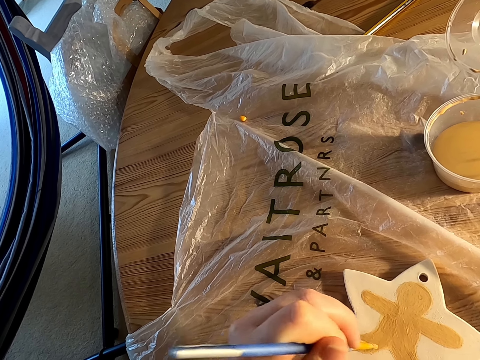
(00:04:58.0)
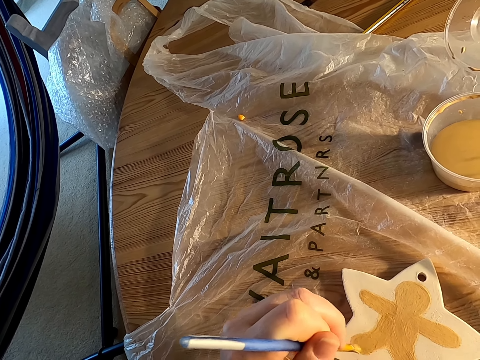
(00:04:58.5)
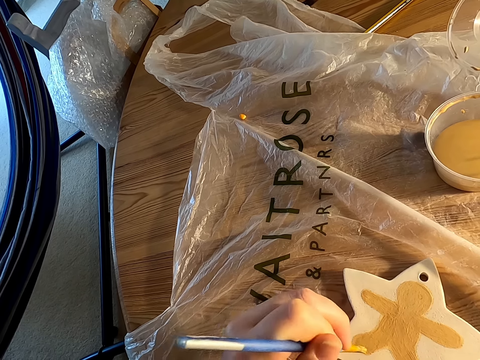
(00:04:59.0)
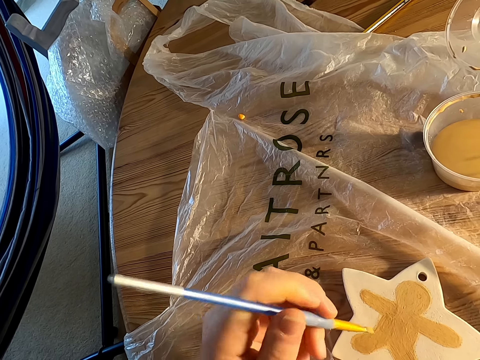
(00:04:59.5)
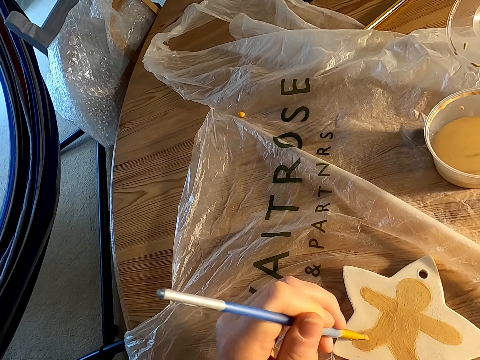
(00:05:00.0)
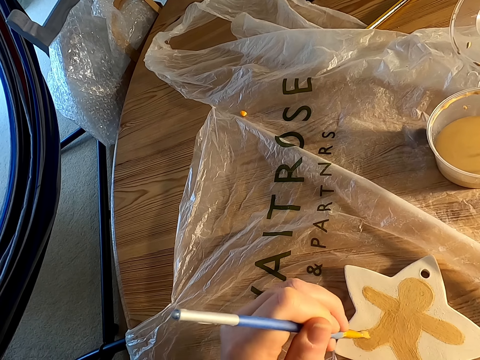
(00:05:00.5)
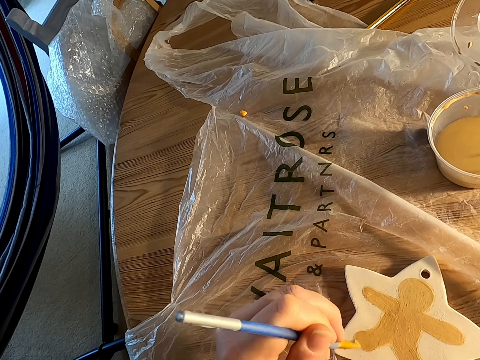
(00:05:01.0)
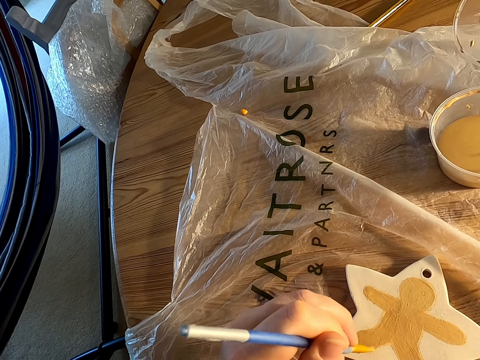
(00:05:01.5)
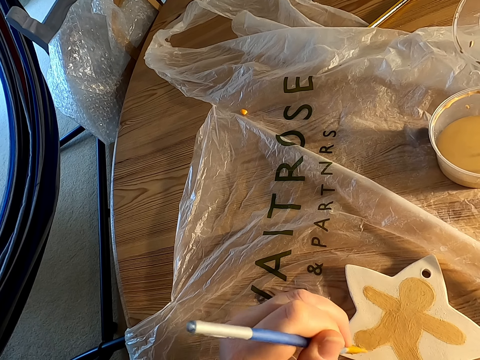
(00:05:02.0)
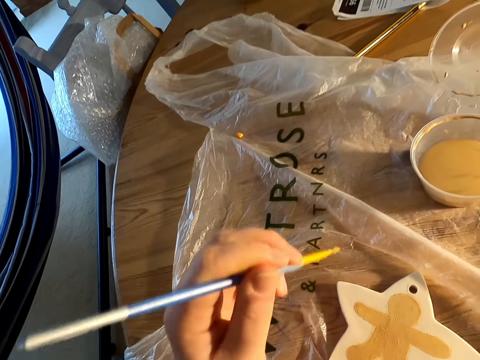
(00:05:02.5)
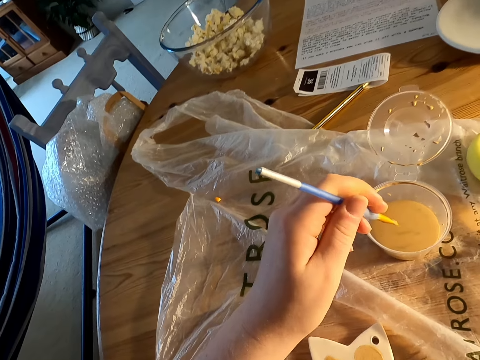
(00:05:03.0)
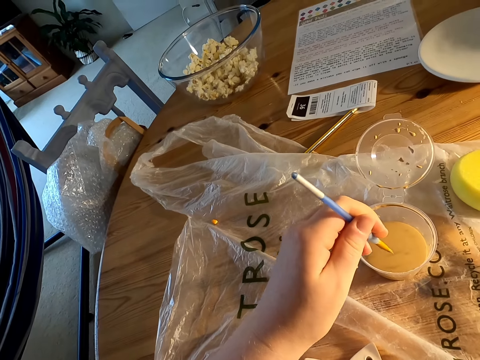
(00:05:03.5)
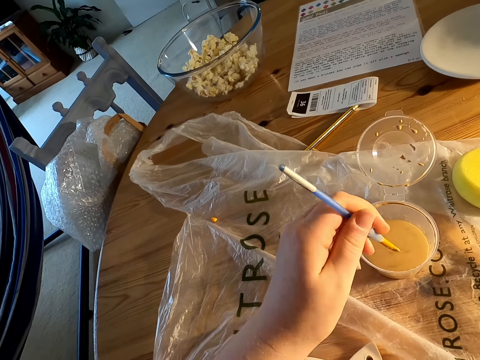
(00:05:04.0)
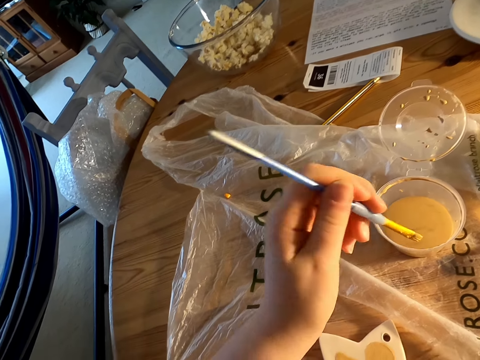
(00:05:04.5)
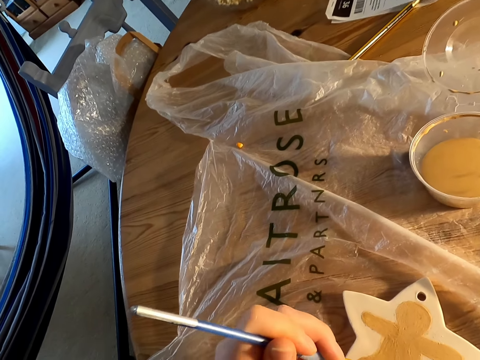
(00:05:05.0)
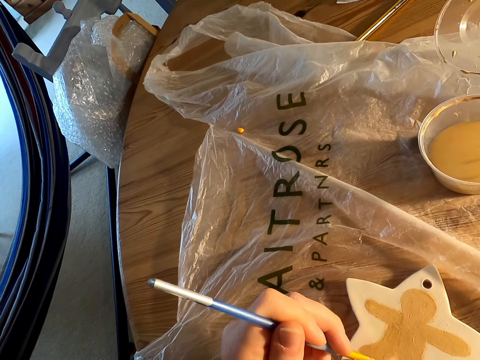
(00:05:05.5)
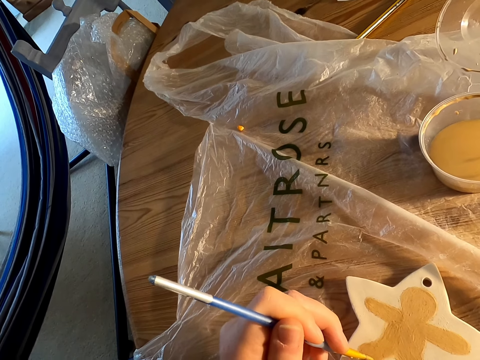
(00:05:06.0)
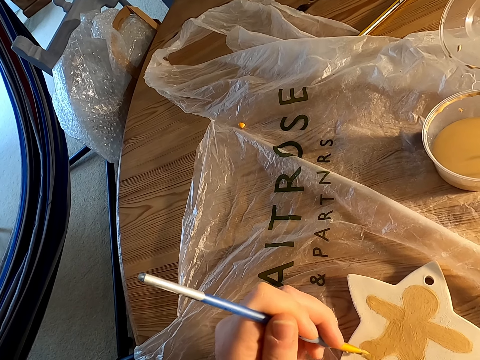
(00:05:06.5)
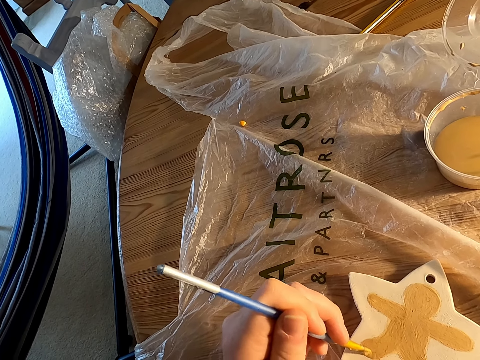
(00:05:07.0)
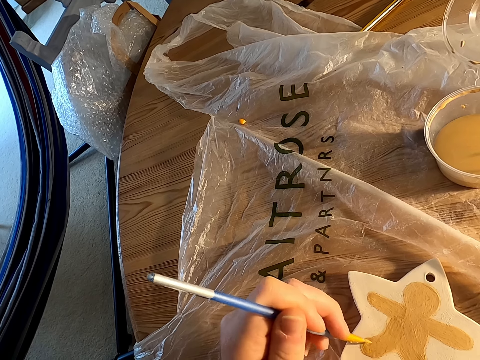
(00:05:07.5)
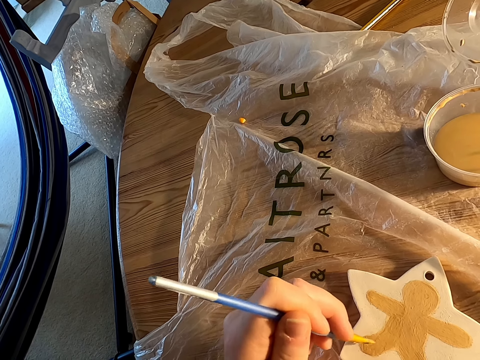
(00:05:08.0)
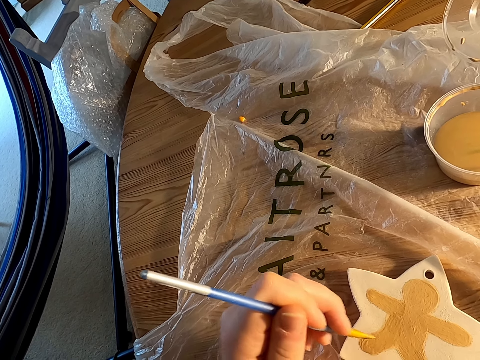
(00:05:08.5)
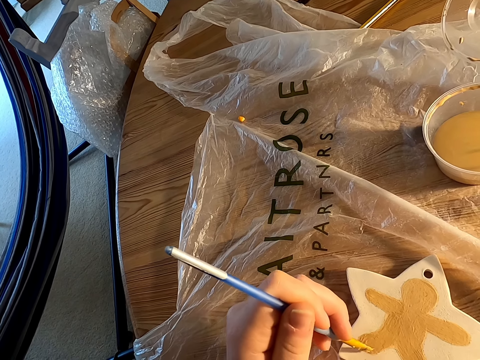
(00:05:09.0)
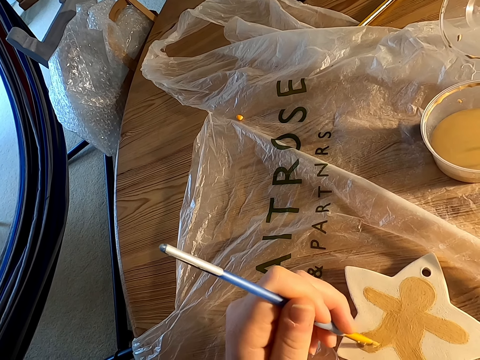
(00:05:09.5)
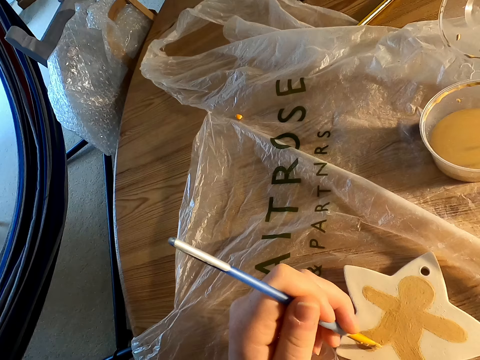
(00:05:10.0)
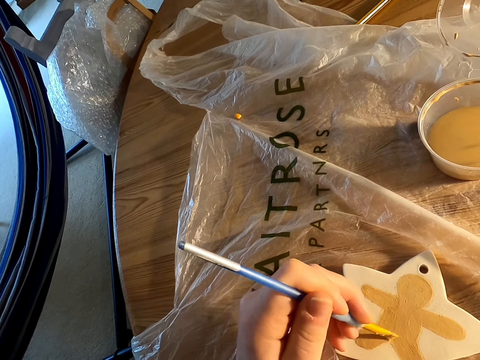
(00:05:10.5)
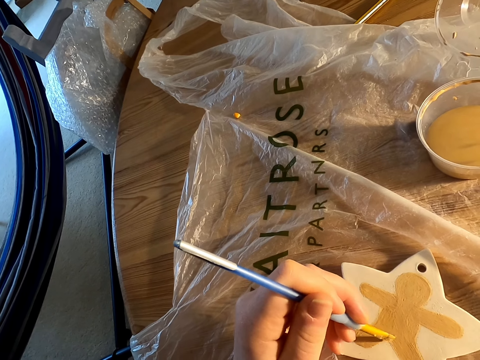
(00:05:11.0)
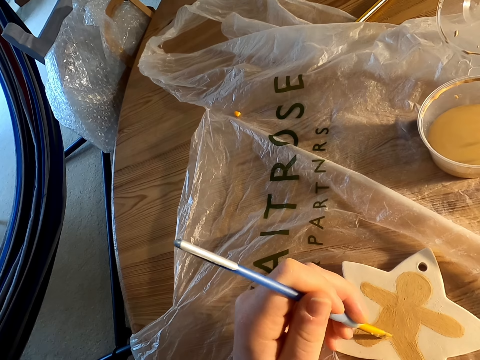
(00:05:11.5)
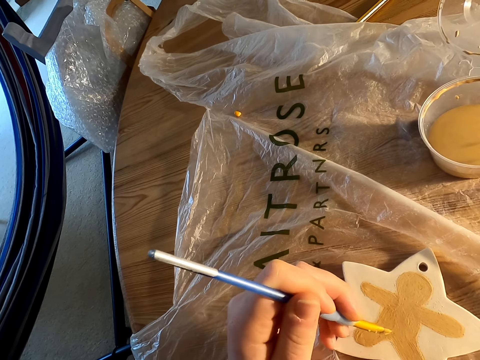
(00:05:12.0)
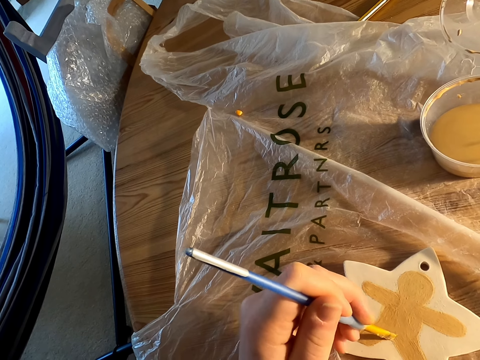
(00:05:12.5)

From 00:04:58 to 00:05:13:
The camera wearer adjusts a paint brush on her hands. She paints a porcelain with the paint brush. She draws with a drawing pen using her left hand. She scoops paint from a tin. She paints the porcelain with the paint brush. She dips the drawing pen in ink with her left hand. She draws with the drawing pen using her left hand.

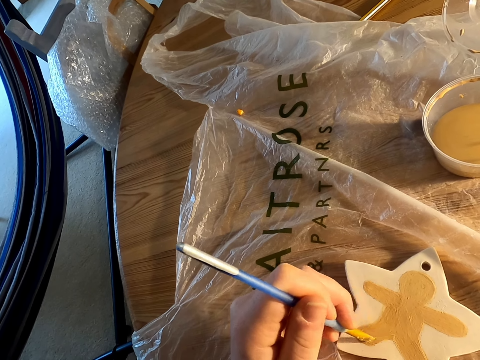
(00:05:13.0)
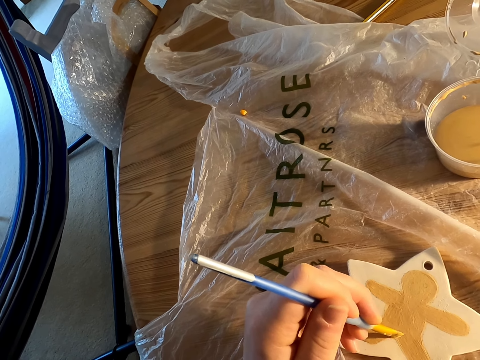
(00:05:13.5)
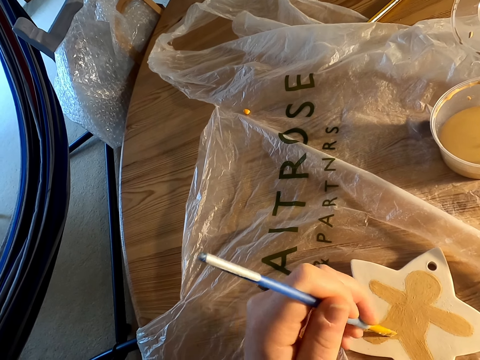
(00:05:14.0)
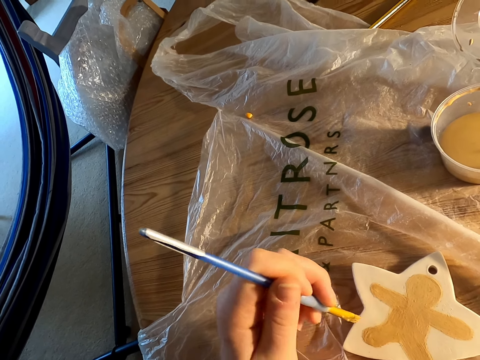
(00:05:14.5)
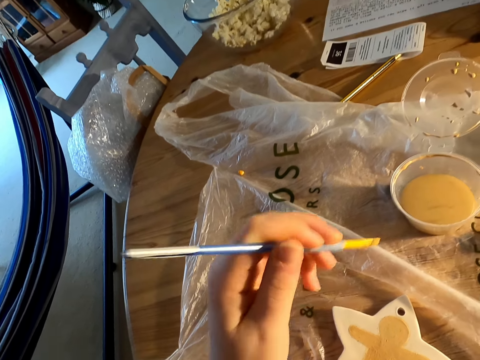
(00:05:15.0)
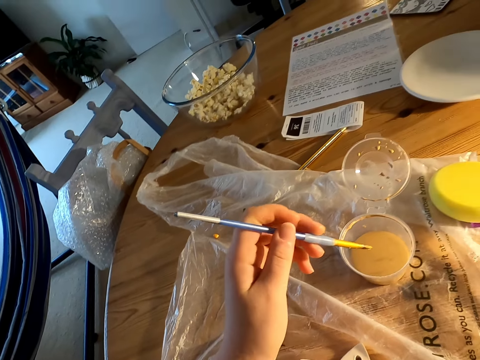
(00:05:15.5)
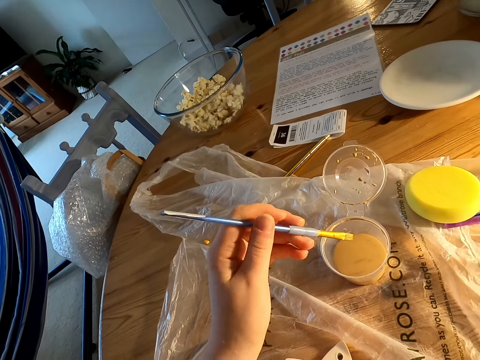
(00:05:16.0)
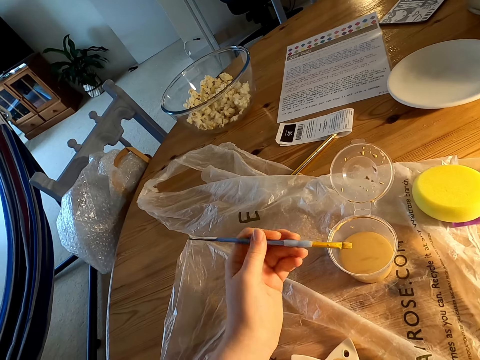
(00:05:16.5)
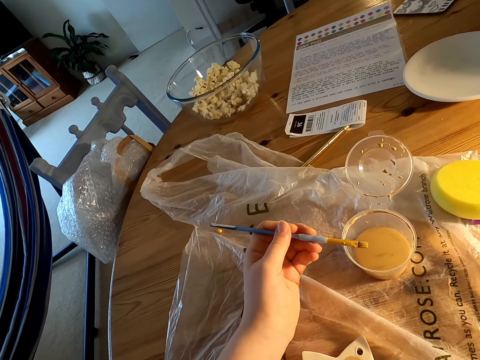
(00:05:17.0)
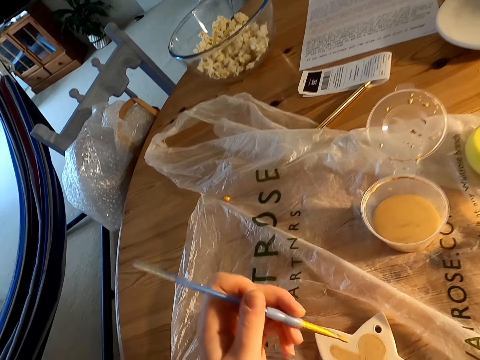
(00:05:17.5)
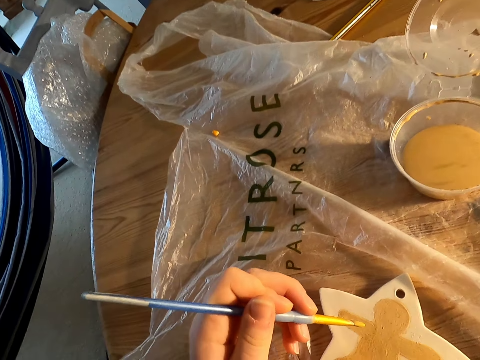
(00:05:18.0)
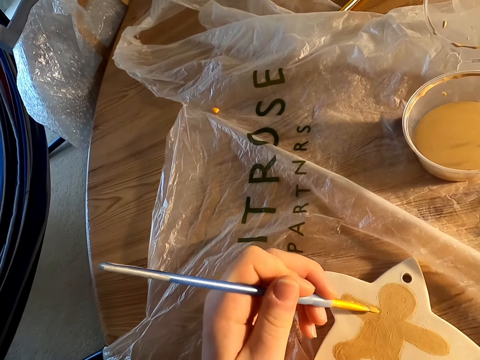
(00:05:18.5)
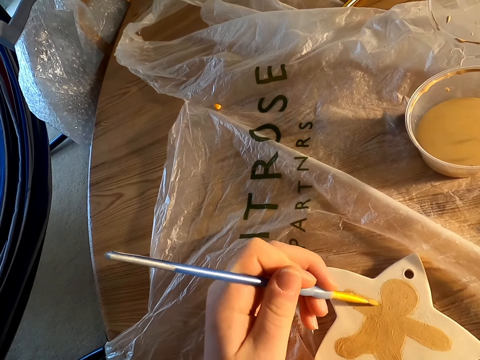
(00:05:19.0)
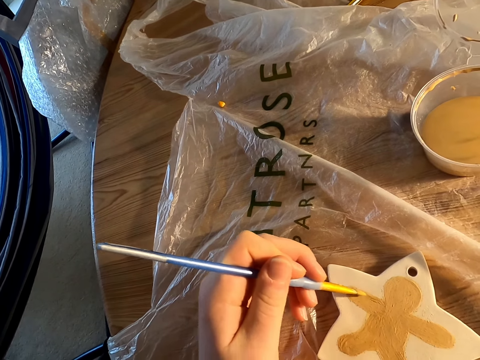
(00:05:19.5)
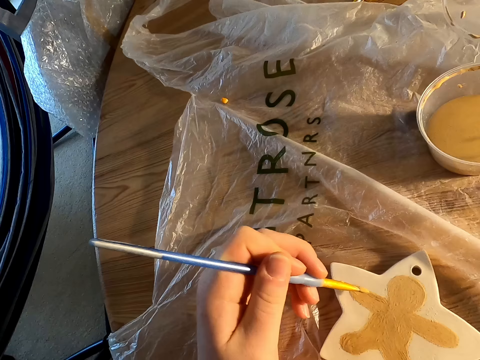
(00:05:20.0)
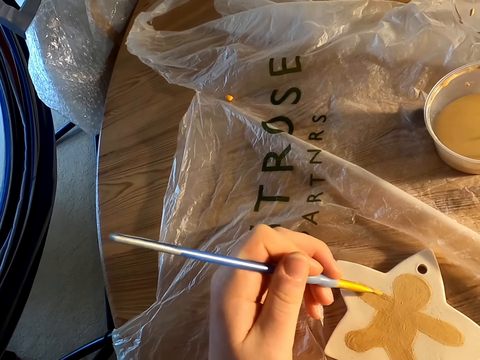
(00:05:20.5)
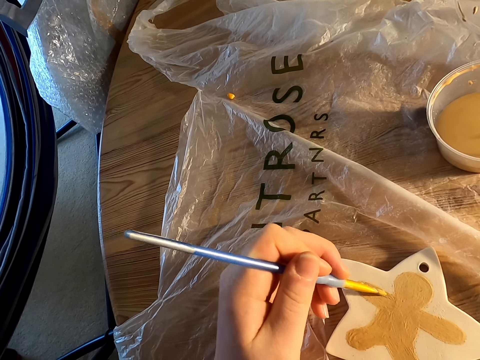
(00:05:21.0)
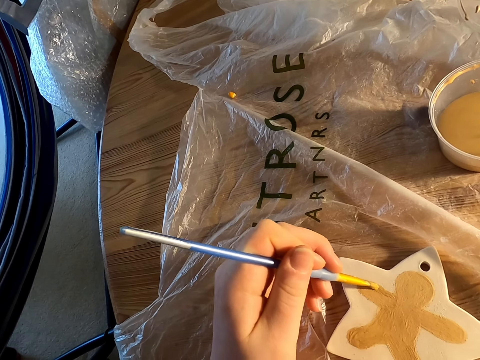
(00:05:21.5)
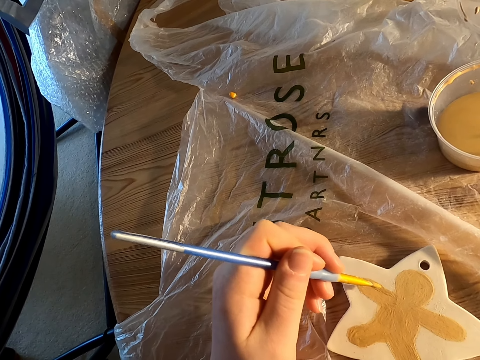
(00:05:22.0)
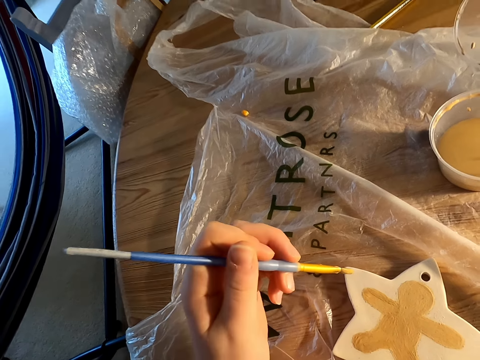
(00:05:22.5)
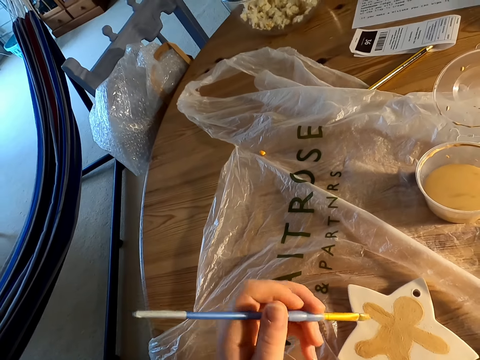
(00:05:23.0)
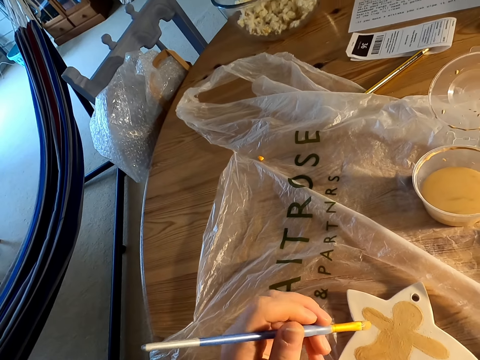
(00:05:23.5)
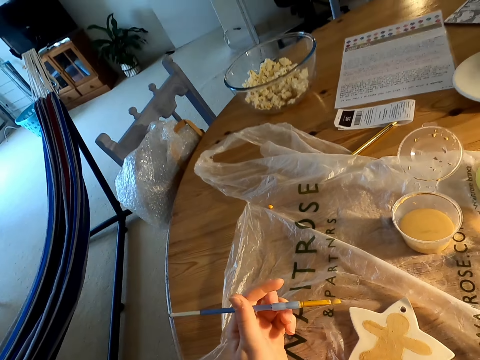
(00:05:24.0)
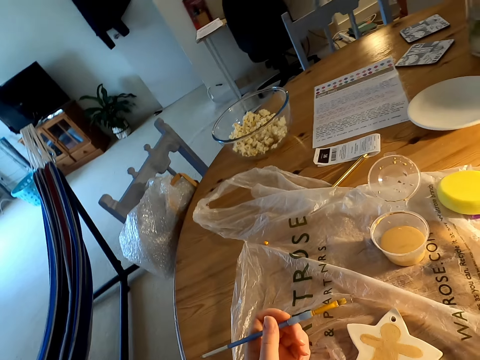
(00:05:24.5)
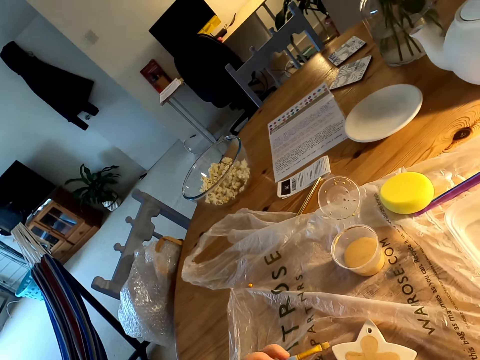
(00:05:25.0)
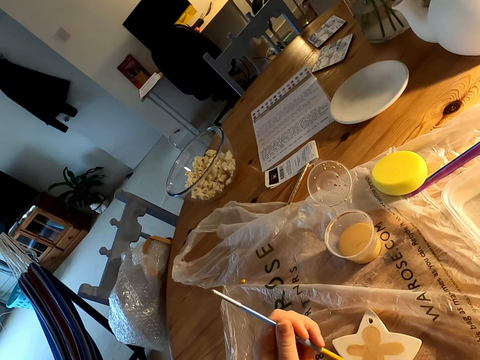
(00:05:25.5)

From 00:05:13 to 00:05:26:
The camera wearer looks down. They wipe a paint brush on a tin. They paint a porcelain with the paint brush. They draw with a drawing pen using the left hand. They look down. They look around a room.
